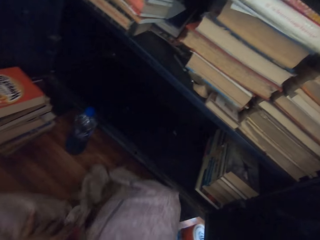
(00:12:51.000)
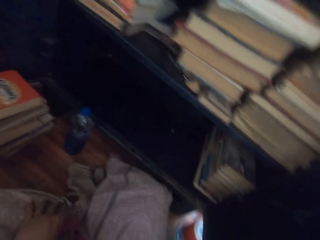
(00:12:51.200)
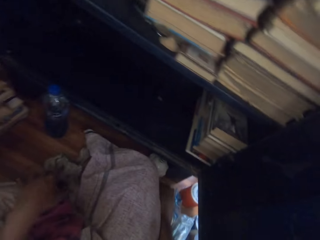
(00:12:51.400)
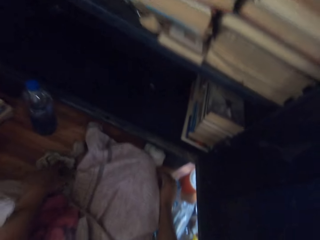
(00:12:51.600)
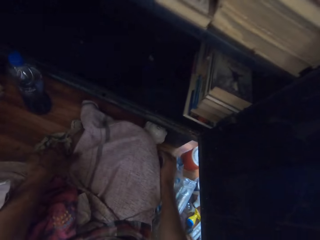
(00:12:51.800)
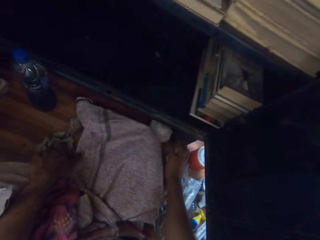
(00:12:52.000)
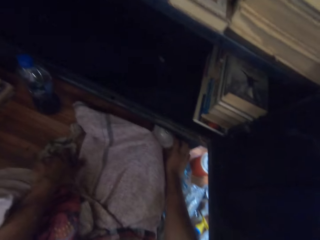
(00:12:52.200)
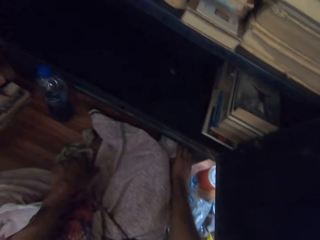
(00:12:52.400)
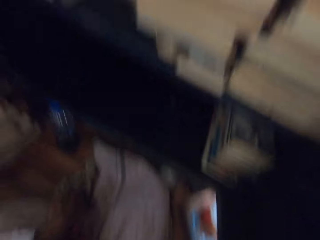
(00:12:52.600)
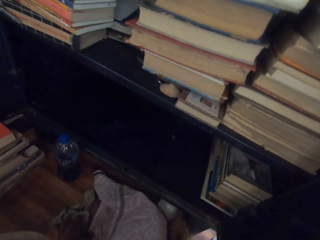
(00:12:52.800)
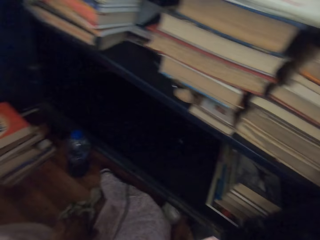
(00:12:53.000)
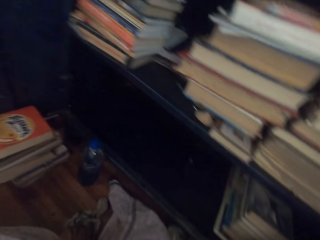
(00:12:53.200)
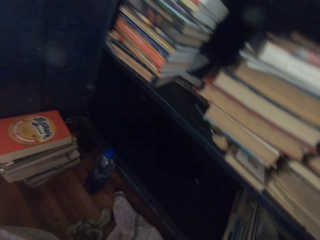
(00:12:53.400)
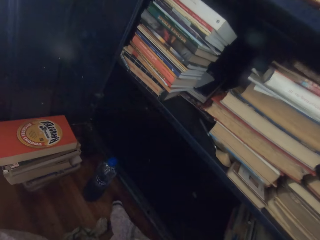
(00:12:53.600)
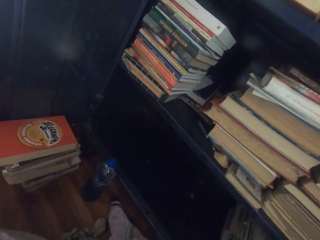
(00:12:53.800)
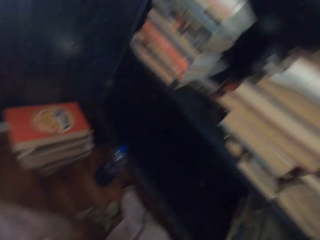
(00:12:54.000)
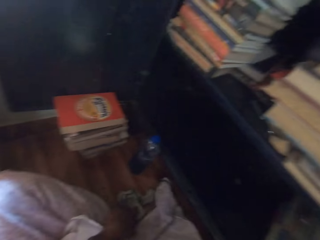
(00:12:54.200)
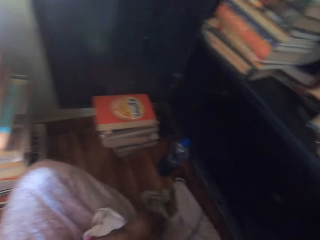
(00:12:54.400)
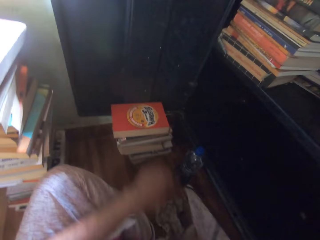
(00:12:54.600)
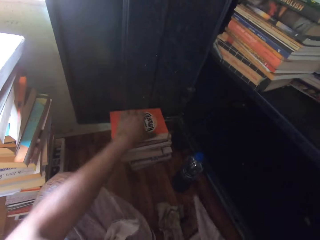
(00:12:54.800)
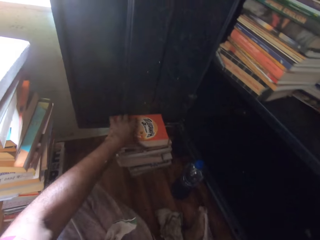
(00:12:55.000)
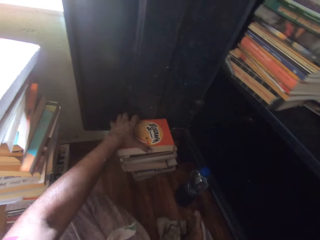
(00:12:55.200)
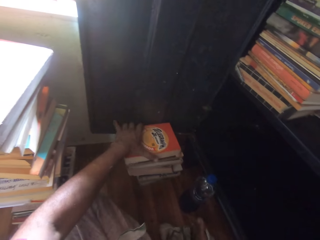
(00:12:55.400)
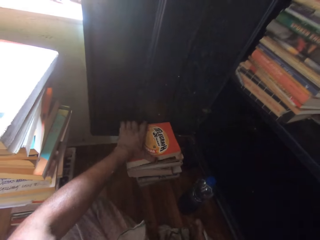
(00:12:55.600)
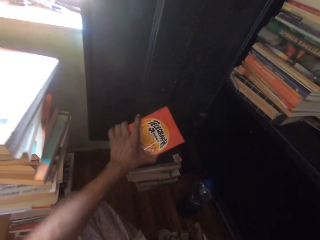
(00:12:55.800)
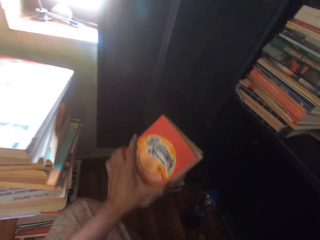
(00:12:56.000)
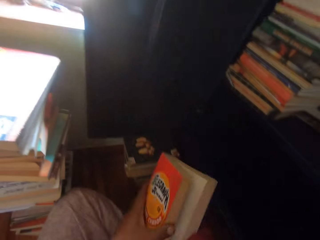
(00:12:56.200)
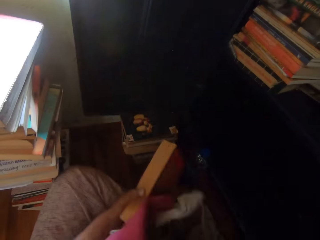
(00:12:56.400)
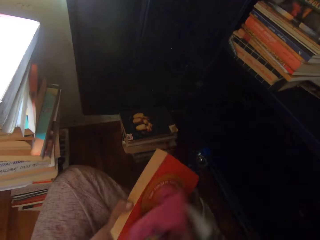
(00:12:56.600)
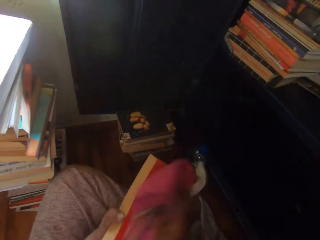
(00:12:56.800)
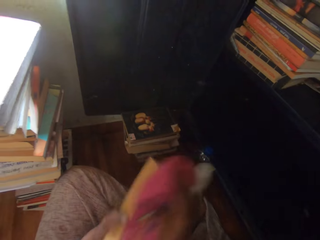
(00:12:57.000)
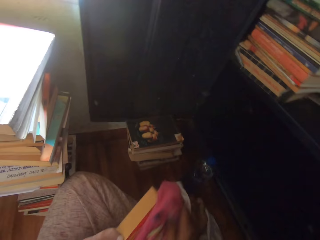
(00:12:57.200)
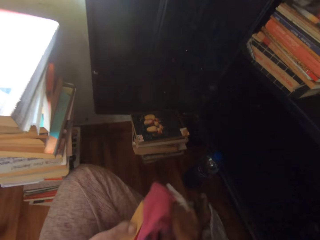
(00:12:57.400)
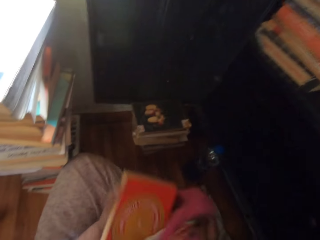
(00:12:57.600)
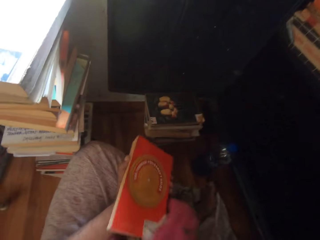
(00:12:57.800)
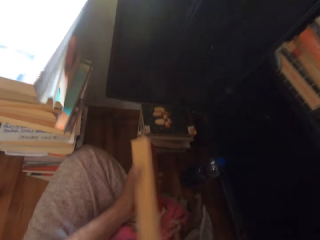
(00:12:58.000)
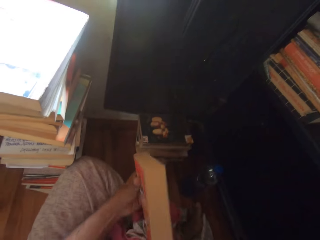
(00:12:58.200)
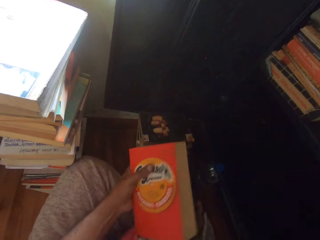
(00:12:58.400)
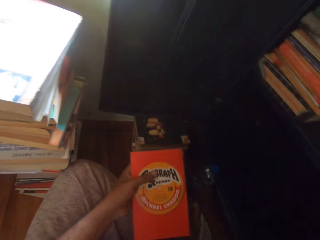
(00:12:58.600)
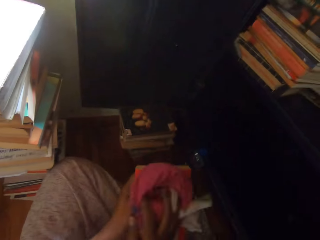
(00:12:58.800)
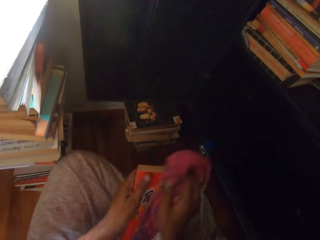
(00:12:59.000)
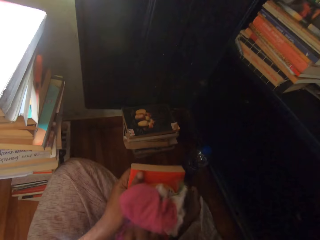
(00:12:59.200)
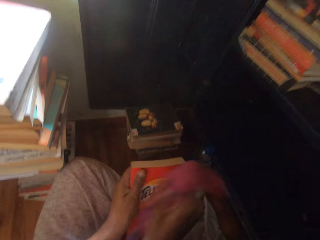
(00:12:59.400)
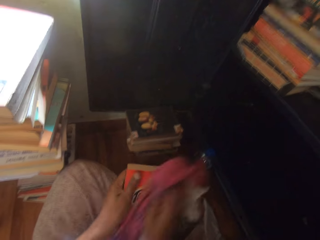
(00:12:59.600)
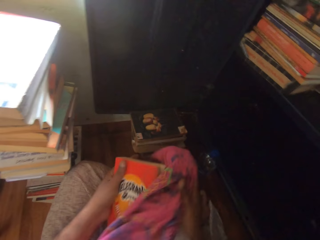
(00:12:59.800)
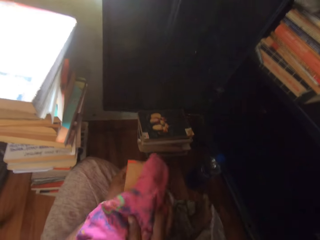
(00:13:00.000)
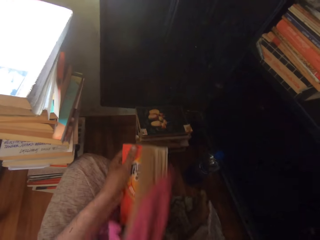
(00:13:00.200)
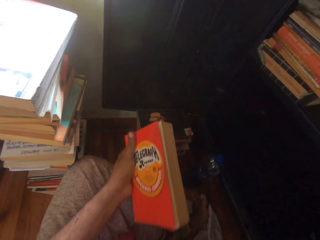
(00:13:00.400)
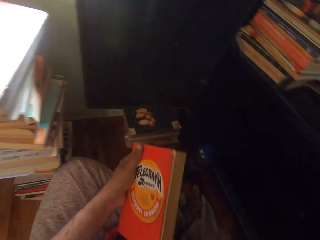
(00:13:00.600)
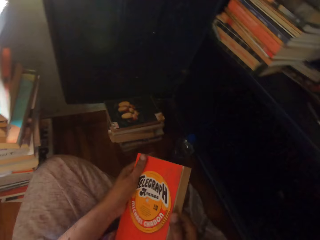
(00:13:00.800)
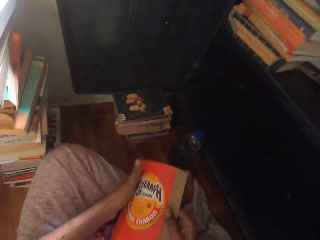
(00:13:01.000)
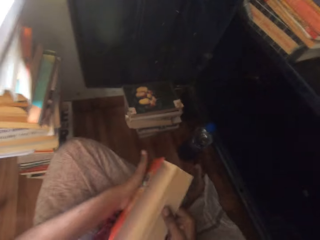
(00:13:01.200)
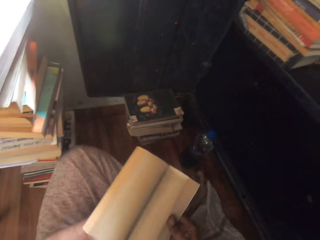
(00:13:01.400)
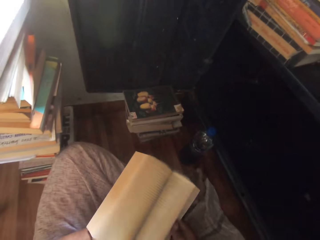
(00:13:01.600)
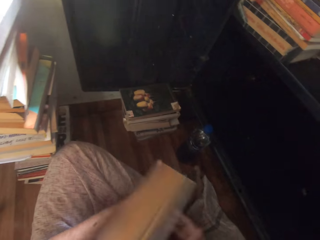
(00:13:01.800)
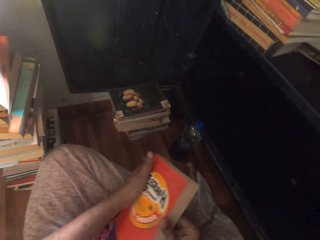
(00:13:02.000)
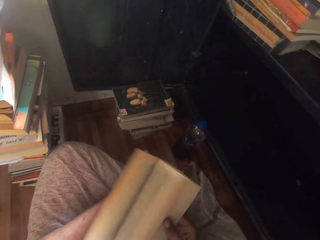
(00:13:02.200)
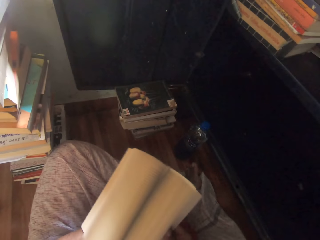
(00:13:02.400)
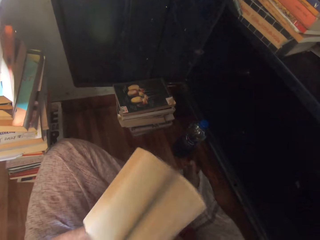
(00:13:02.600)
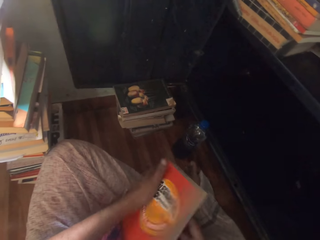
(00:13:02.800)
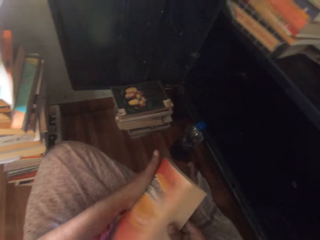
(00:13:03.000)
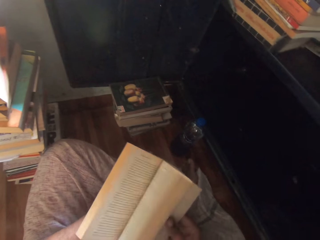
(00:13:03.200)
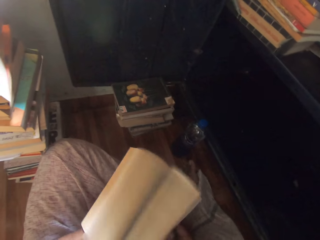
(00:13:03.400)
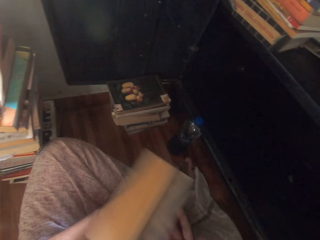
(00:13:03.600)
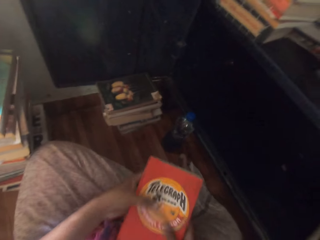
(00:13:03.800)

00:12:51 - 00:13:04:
The camera wearer moves a plastic on the floor with his right hand. He picks a book from the pile of books on the floor with his left hand. He cleans the book in his left hand with the hand towel in his right hand. He drops the towel in his right hand on the floor. He flips the pages of the book in his left hand with his right hand.

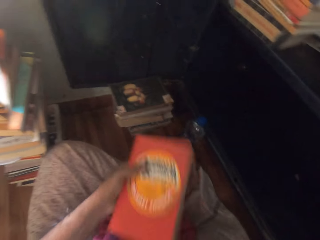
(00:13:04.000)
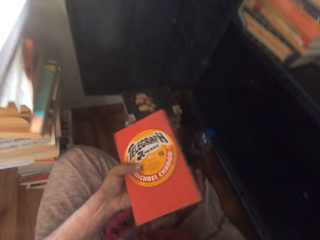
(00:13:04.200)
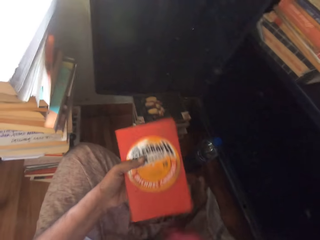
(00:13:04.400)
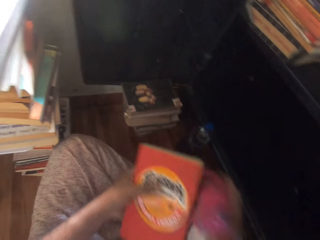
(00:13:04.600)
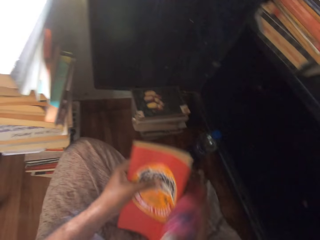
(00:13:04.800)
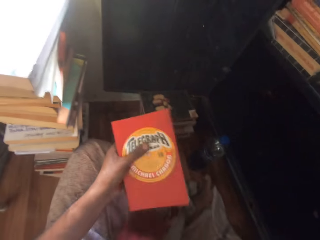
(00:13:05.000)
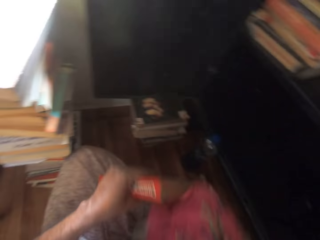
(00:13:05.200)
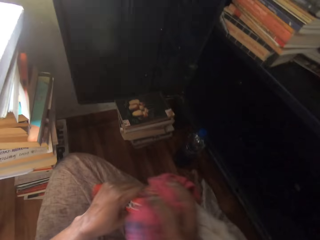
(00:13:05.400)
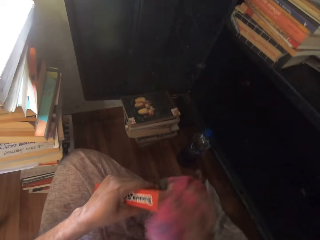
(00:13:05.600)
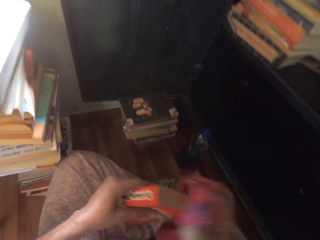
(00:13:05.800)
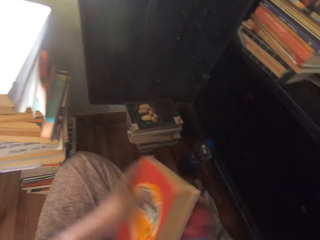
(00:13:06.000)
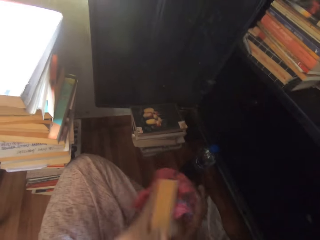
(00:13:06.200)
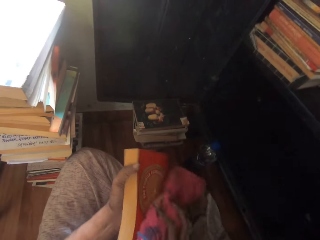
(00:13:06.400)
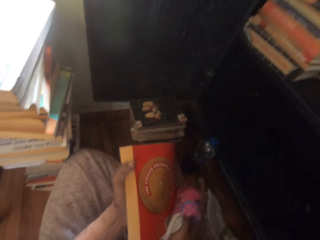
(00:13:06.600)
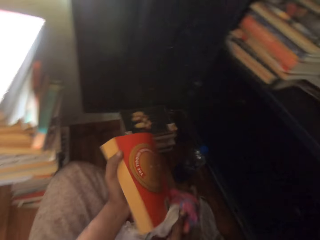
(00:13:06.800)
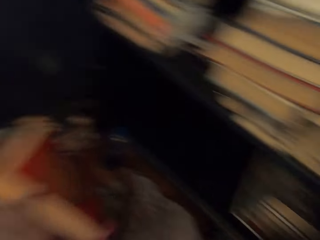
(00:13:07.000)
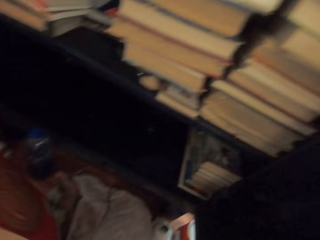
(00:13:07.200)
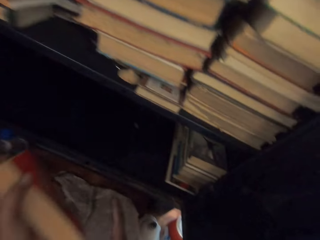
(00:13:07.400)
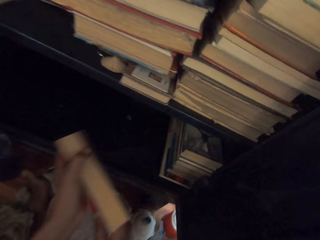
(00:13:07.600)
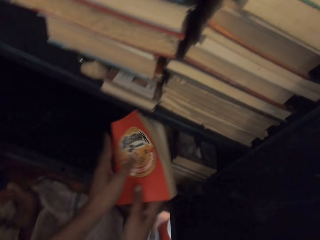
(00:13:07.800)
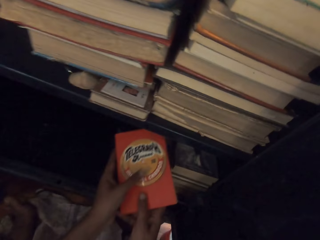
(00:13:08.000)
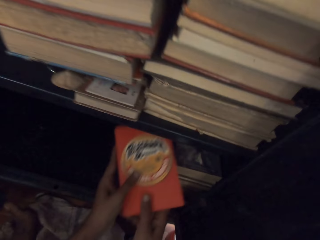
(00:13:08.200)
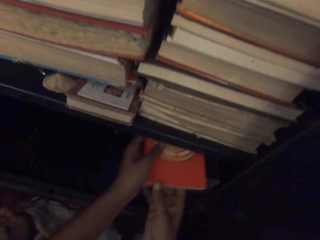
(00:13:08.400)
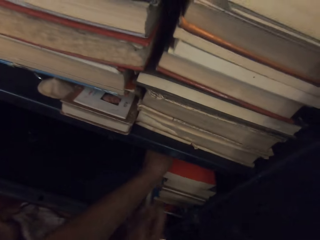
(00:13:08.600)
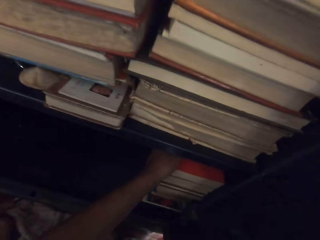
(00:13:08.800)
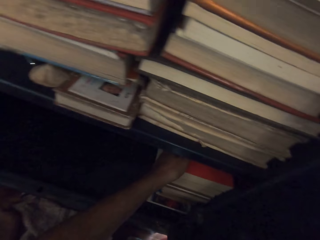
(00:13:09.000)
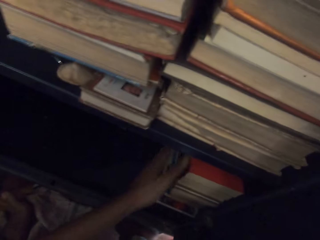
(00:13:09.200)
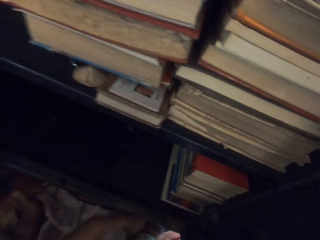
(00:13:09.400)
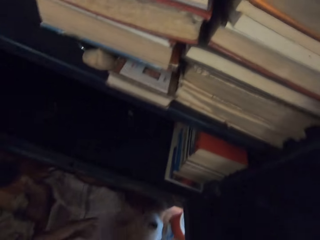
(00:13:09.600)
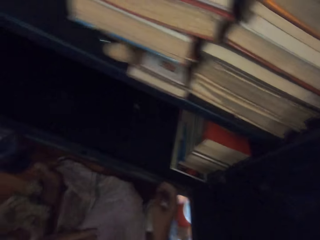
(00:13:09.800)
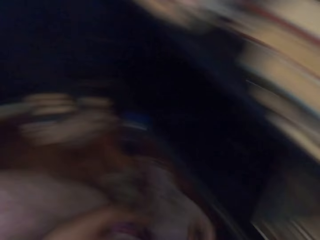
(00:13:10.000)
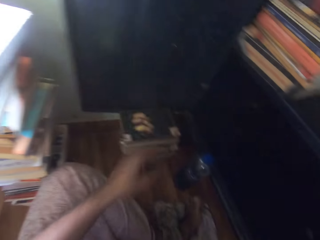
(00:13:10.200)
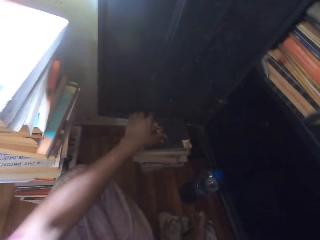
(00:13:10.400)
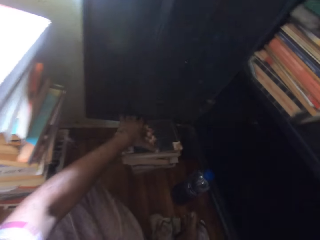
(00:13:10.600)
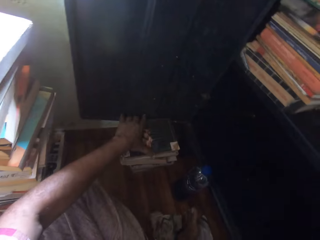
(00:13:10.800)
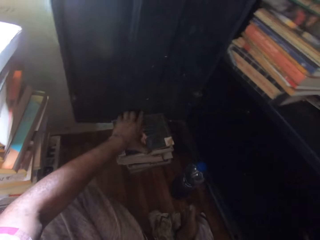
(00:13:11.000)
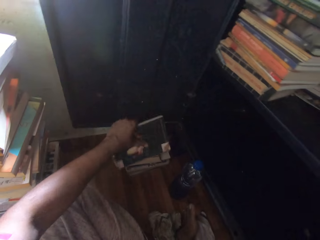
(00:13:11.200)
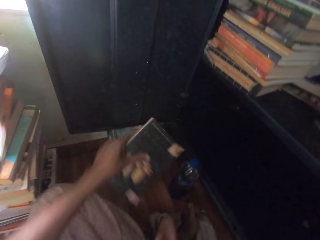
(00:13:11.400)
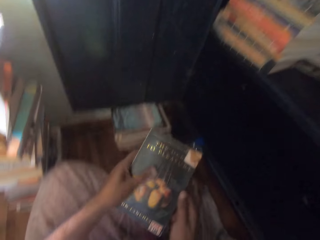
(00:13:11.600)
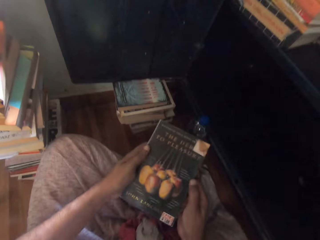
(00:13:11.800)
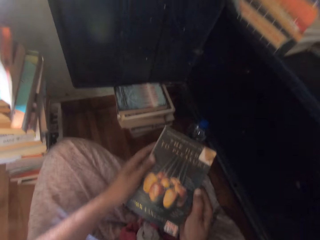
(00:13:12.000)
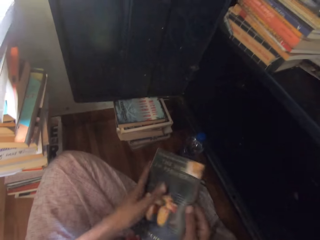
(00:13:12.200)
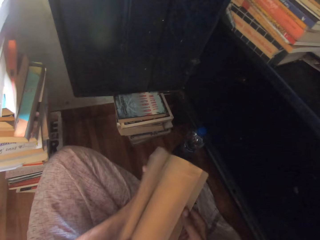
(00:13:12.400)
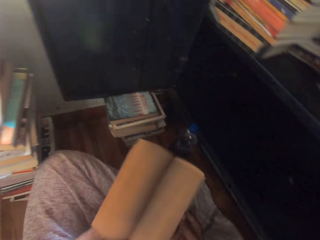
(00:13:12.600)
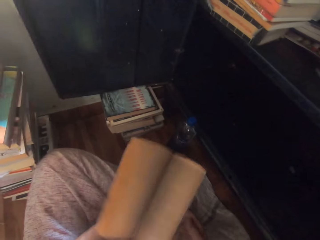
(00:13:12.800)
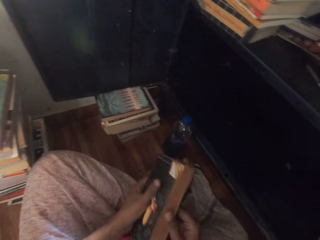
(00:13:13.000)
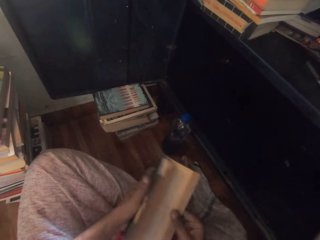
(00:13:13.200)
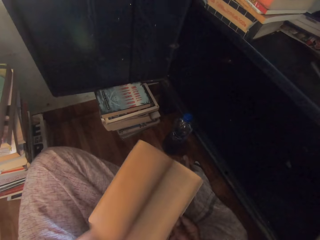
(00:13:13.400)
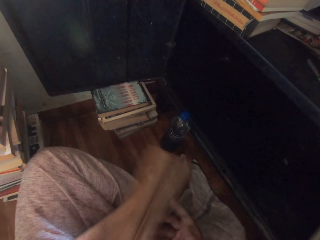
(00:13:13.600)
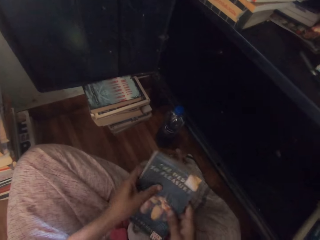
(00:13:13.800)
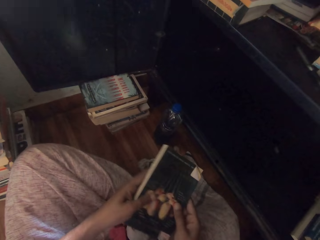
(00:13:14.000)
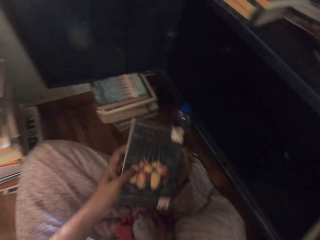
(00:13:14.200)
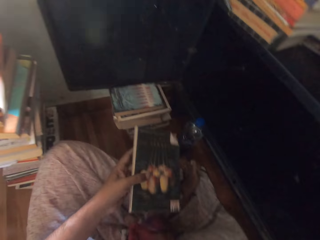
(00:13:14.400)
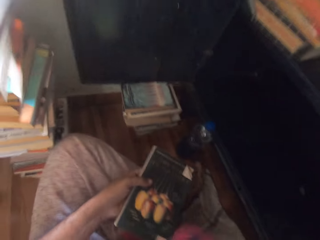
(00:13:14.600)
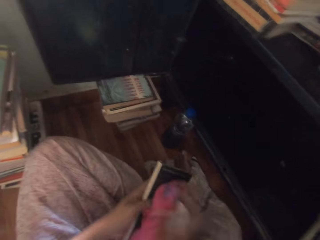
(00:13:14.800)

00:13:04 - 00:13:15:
The camera wearer picks up the towel on the floor with his right hand. He cleans the book in his left hand with the towel in his right hand. He places the book inside the cabinet with his hands. He picks a book from the pile of books on the floor with his left hand. He flips the pages of the book in his left hand with his right hand. He picks up the towel on the floor with his right hand.
